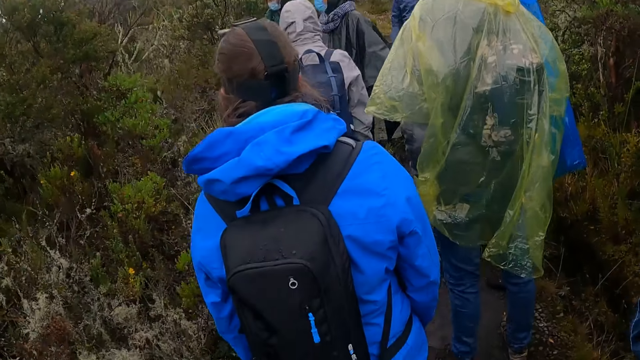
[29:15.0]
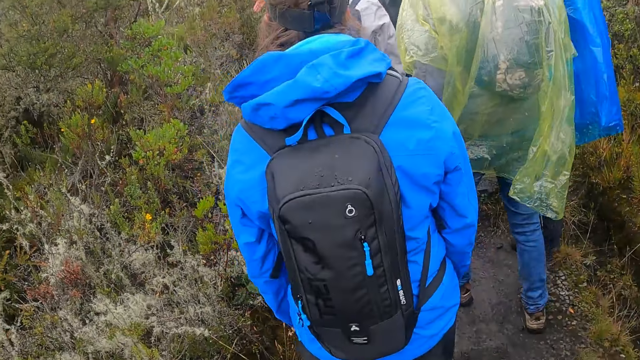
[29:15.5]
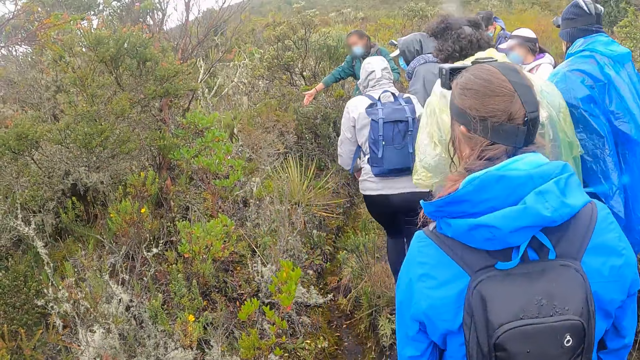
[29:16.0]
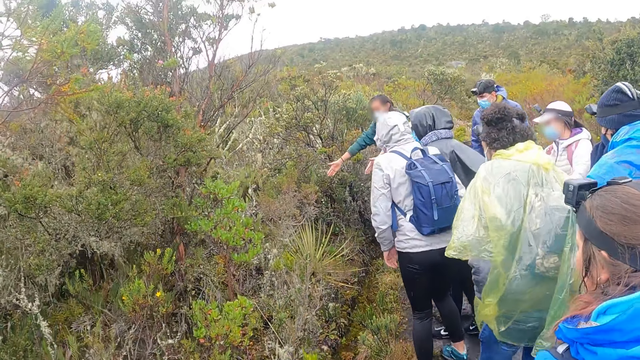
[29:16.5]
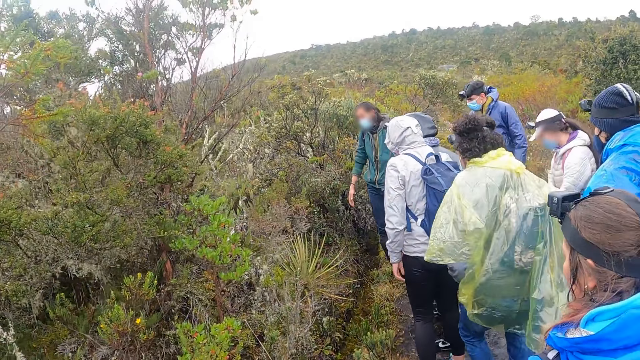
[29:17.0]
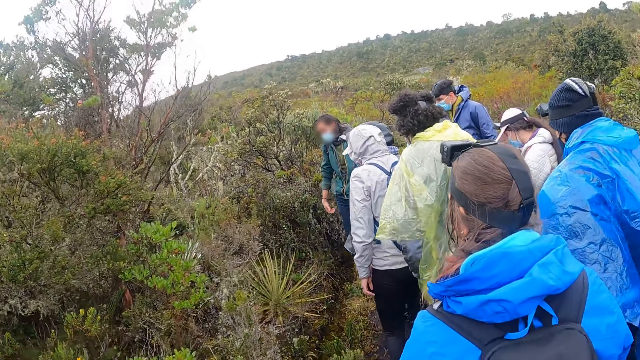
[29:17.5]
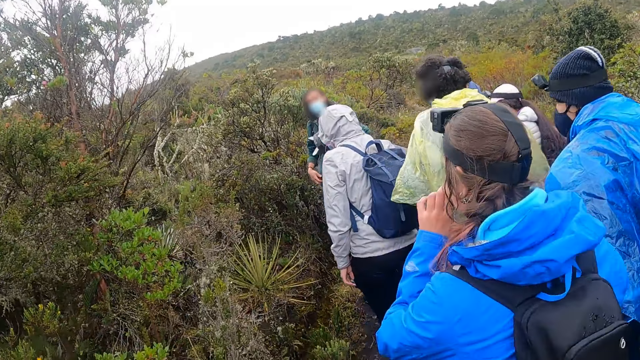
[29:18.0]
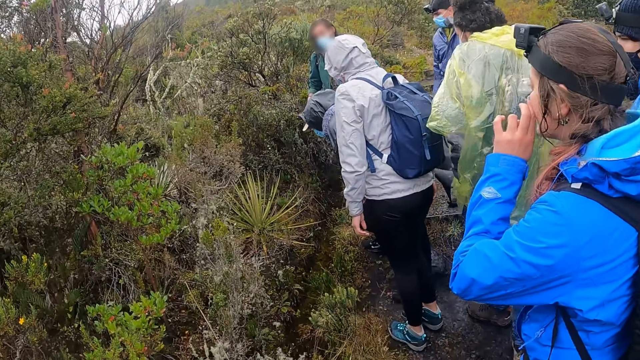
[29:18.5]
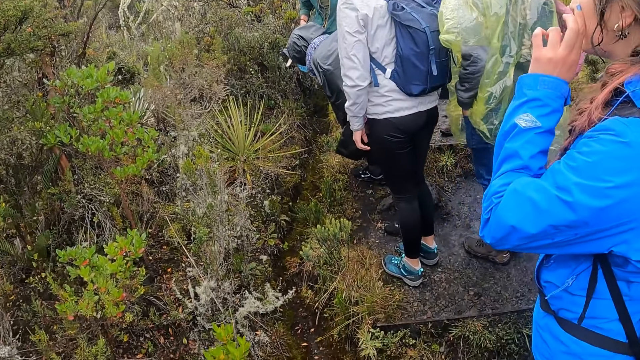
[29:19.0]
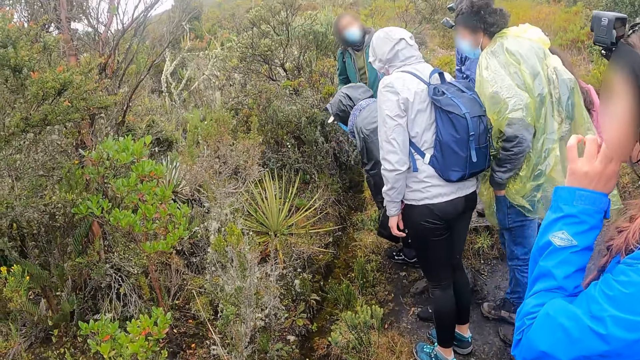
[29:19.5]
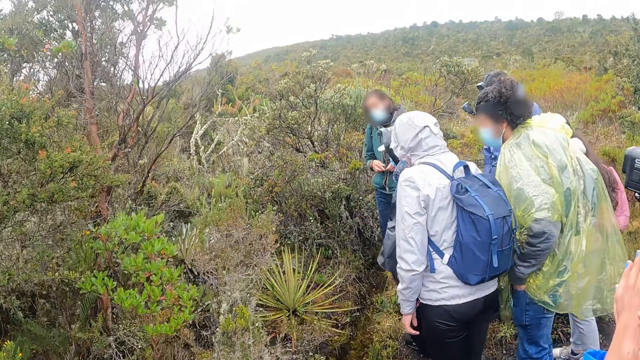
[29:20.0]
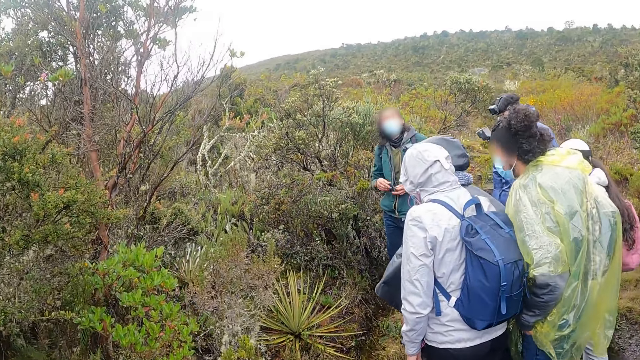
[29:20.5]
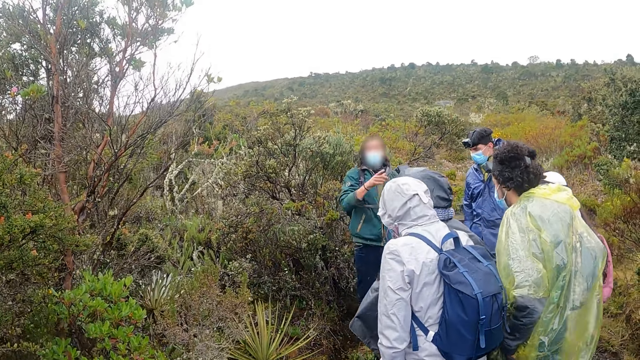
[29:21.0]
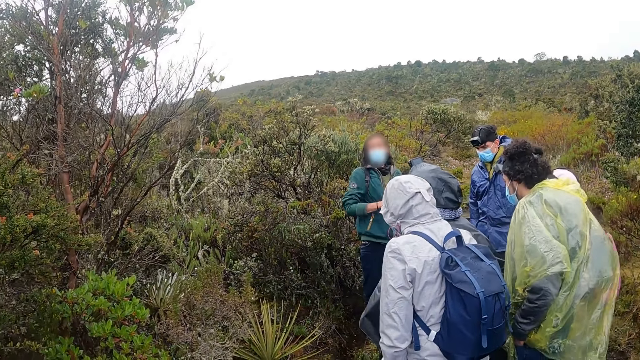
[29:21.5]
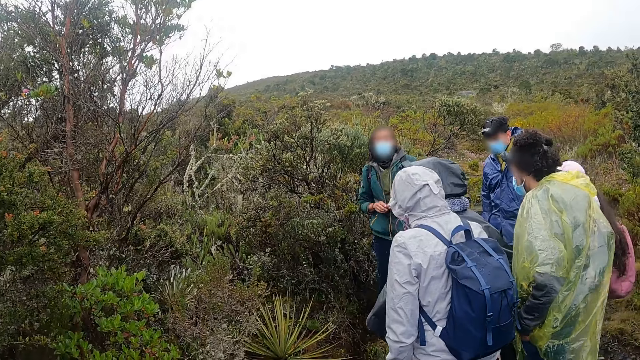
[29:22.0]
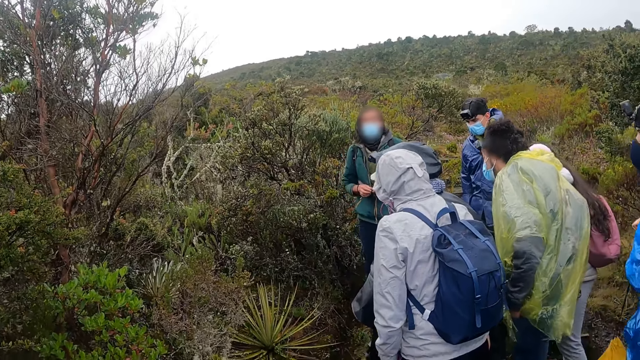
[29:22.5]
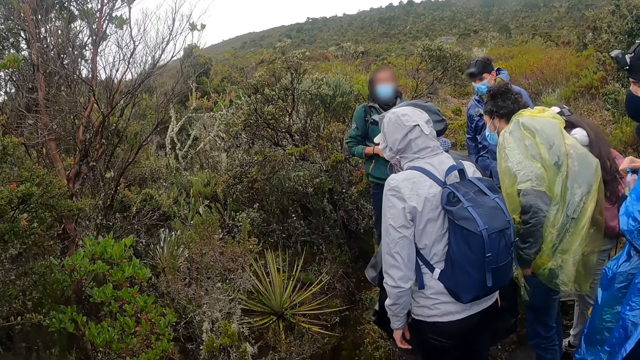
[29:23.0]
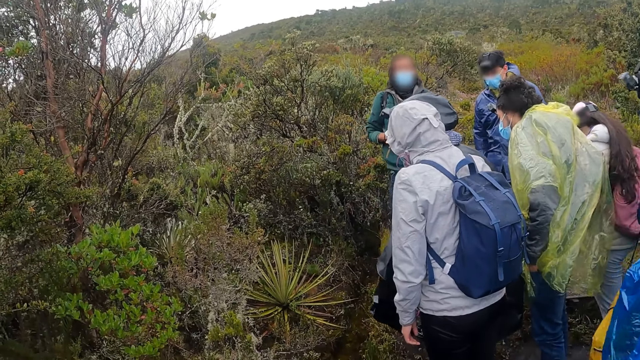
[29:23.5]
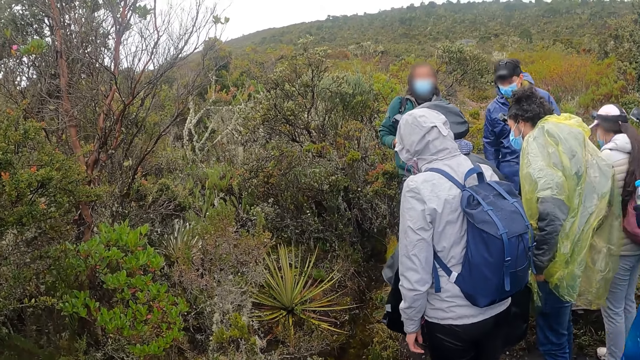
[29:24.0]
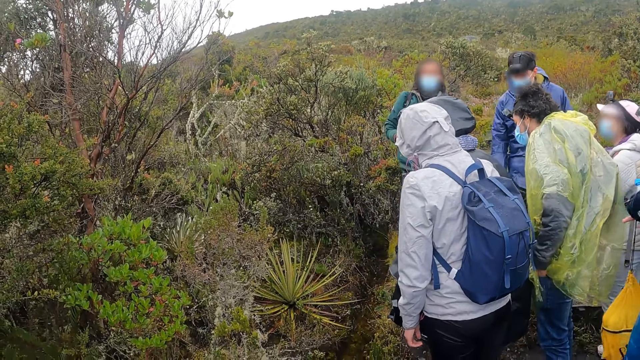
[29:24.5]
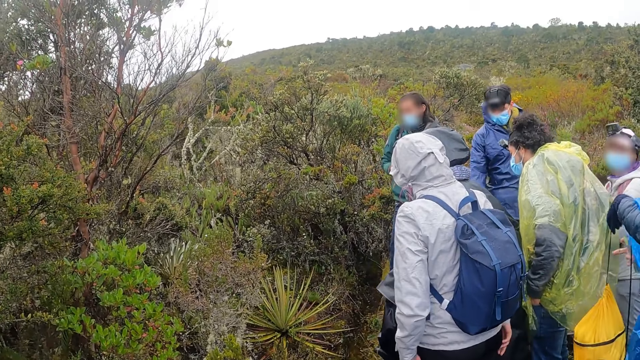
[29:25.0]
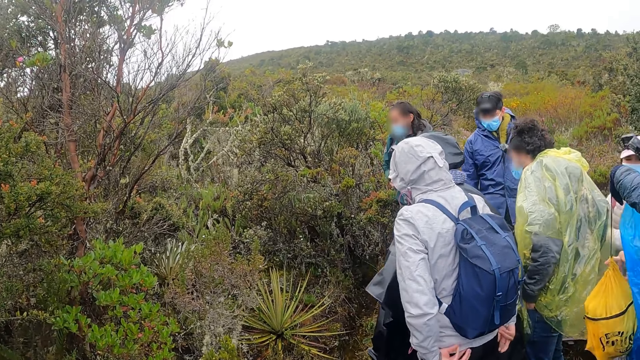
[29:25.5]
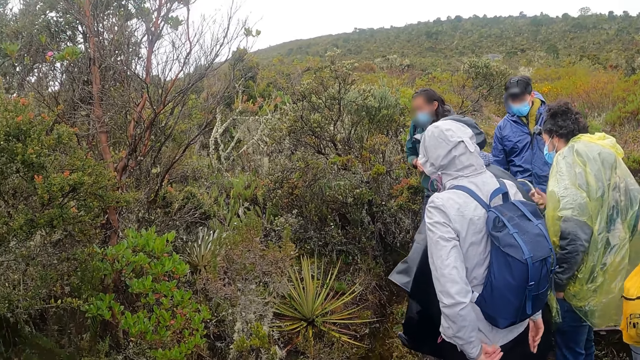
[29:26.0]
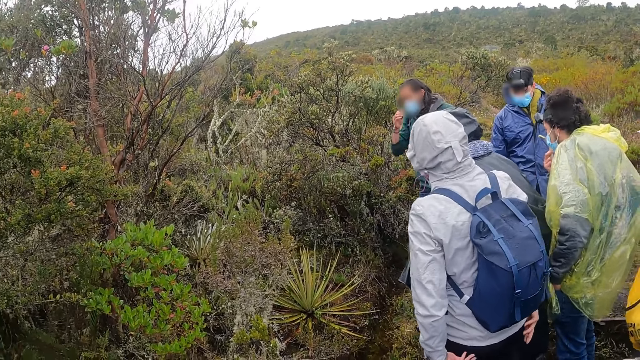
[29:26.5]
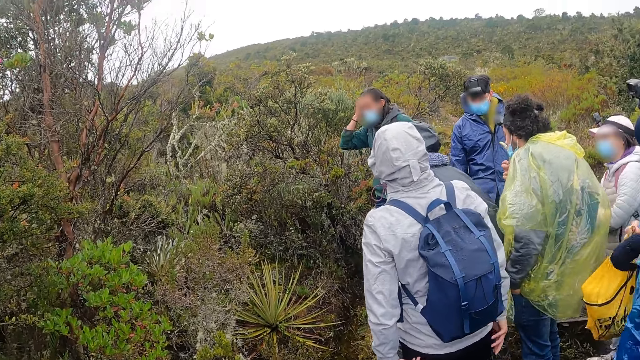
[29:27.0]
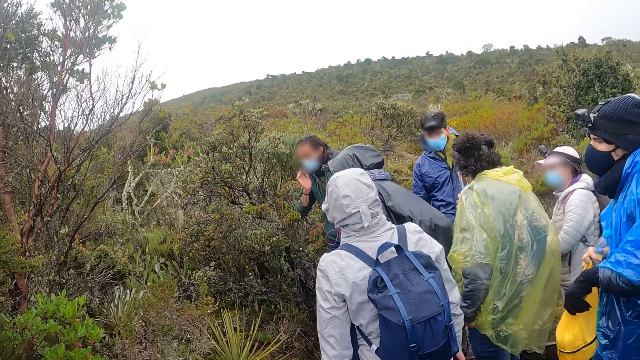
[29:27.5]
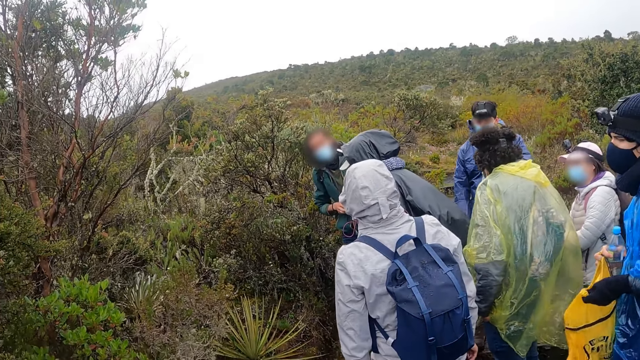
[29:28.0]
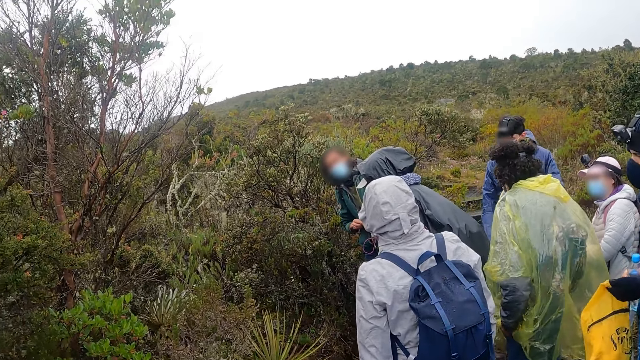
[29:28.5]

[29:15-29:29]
The camera wearer looks around. A woman bends down. A man converses. Another man opens a bag with both hands. A third man pulls down a face mask from his face with his right hand.

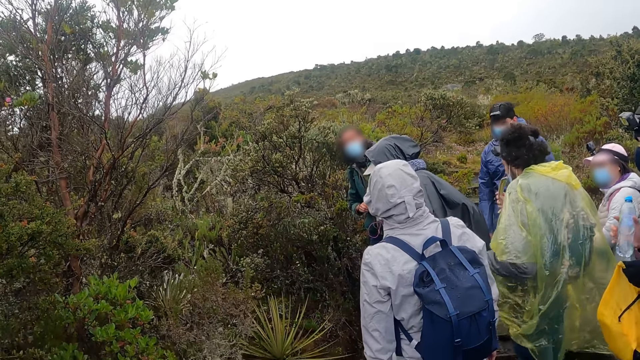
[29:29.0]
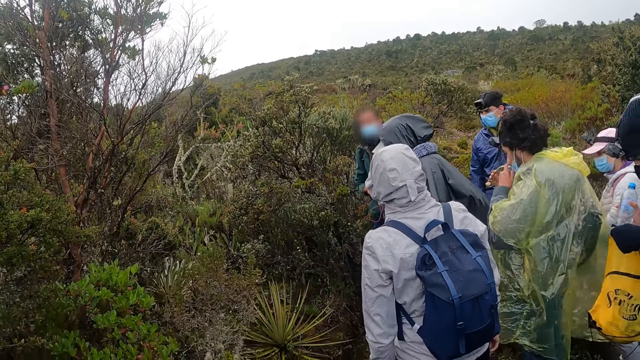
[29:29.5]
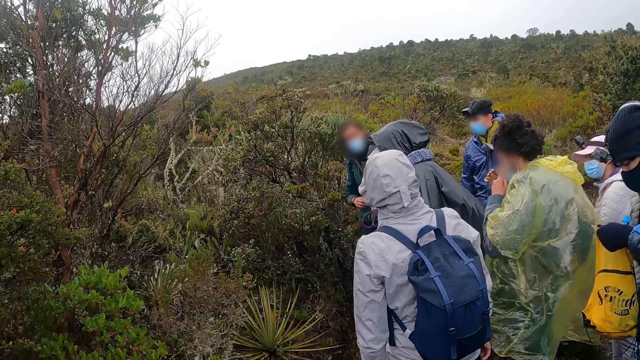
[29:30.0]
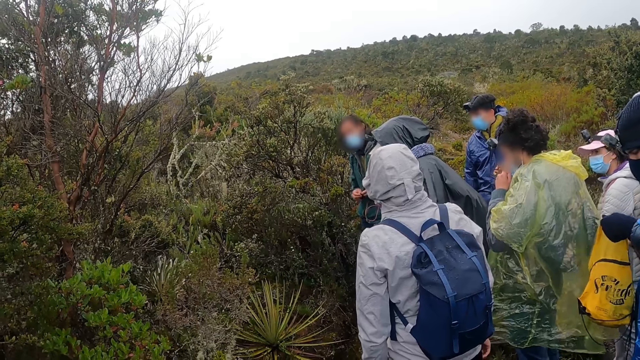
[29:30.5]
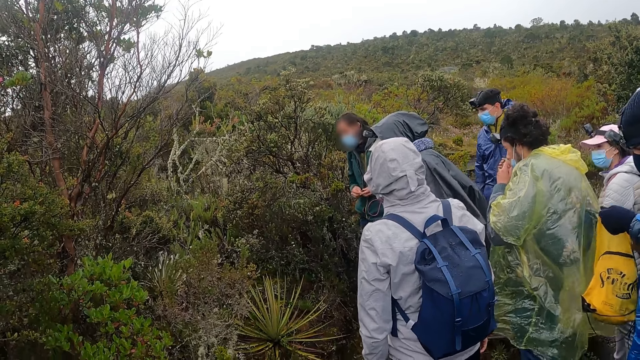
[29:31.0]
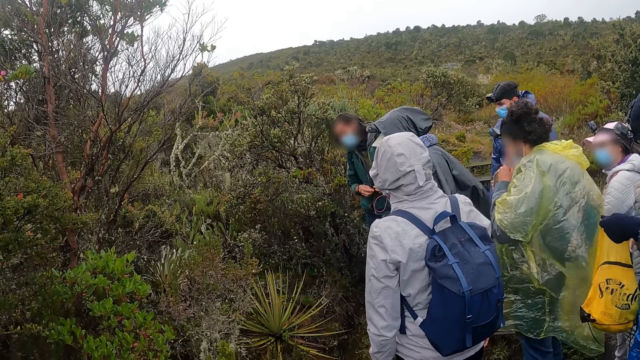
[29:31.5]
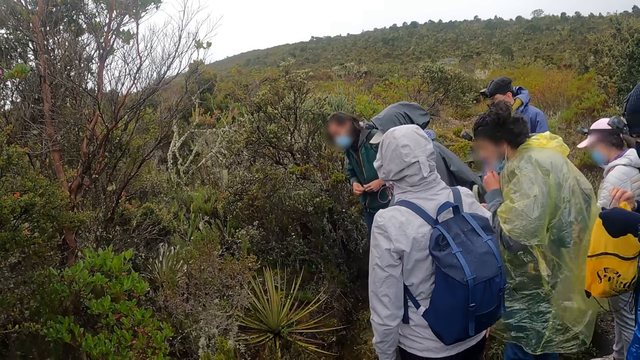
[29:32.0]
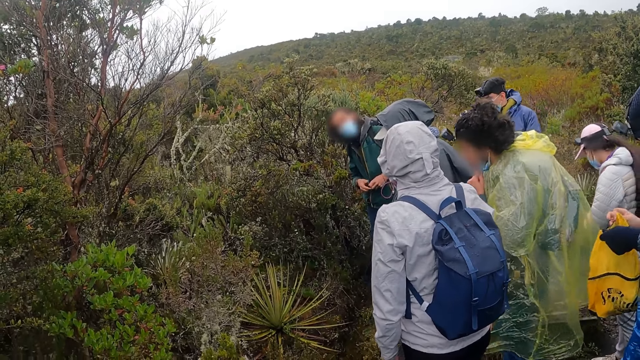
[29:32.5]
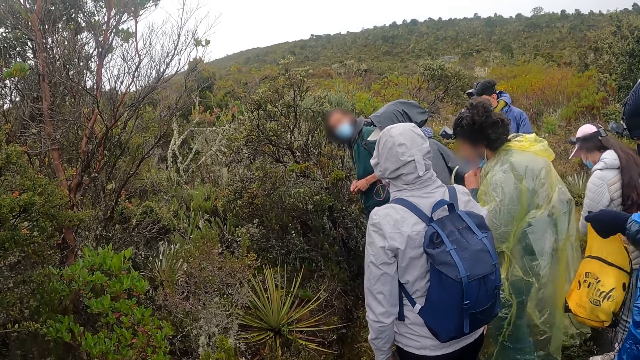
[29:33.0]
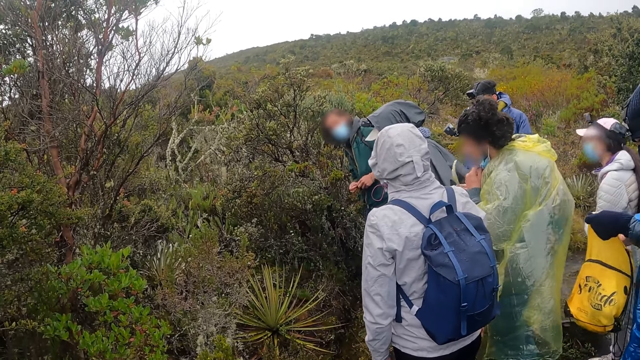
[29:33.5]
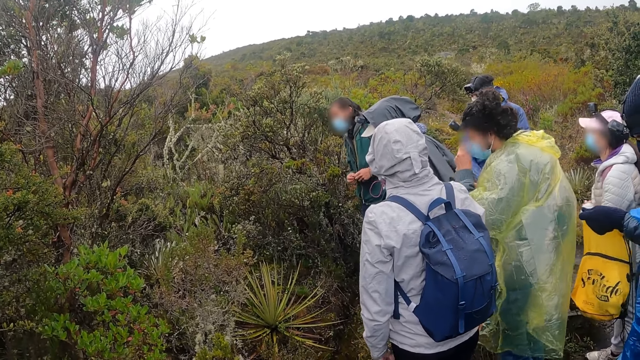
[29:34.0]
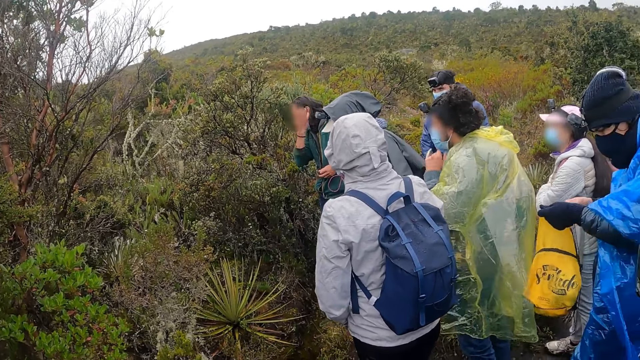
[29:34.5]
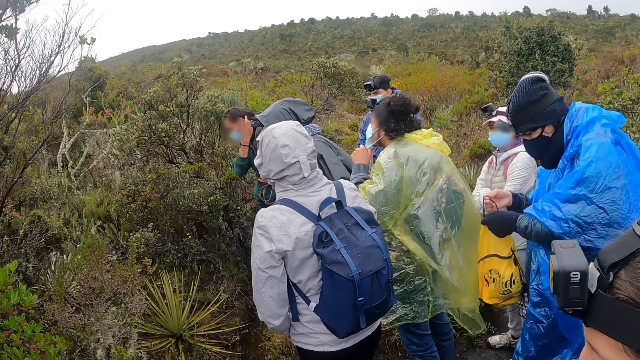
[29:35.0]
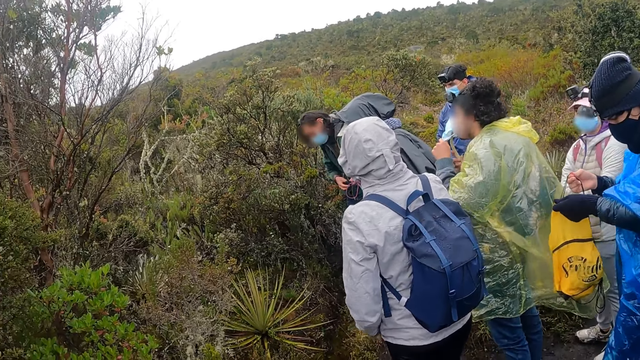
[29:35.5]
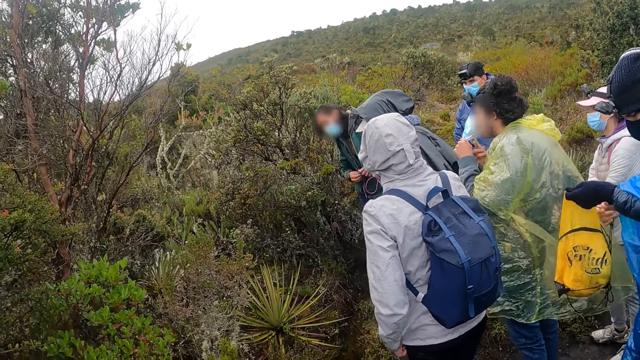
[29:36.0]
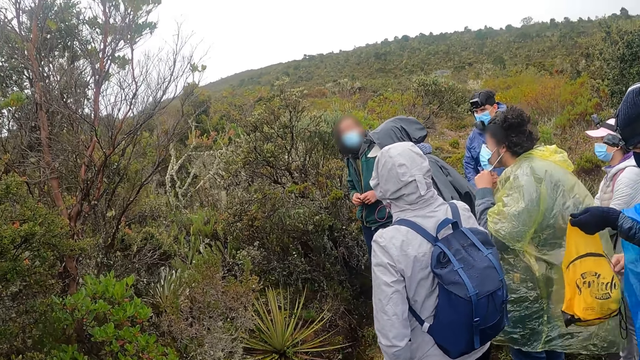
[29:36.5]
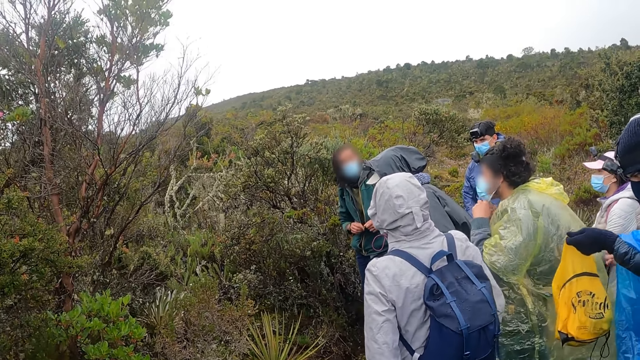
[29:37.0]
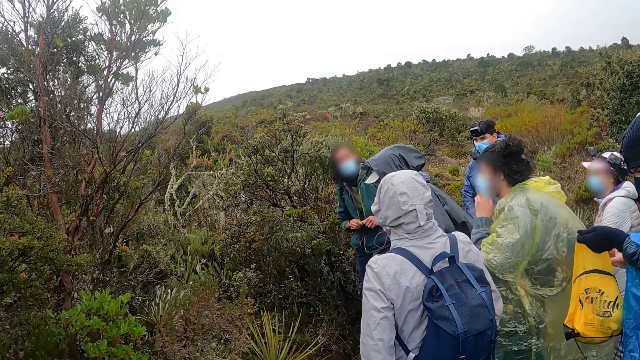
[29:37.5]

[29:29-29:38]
The man puts a bottle of water inside the bag with his right hand and closes the bag with both hands. The other man pulls up the face mask on his face with his left hand and adjusts the face mask on his face with both hands.
